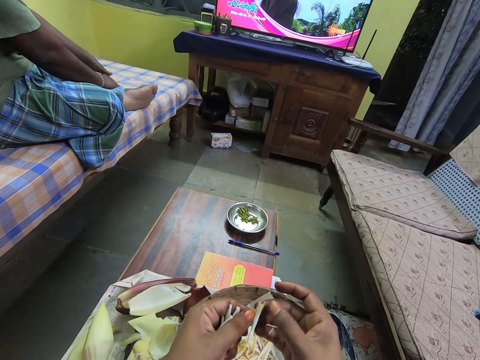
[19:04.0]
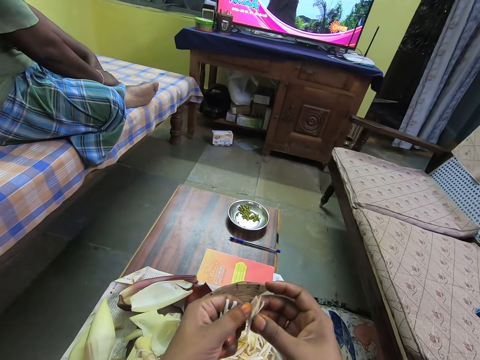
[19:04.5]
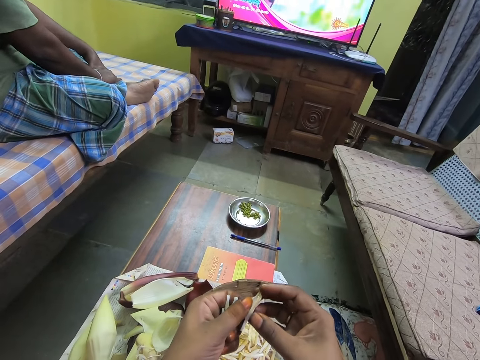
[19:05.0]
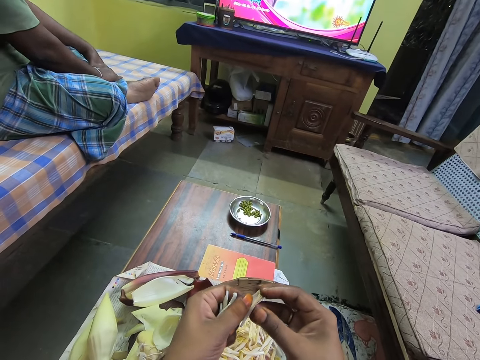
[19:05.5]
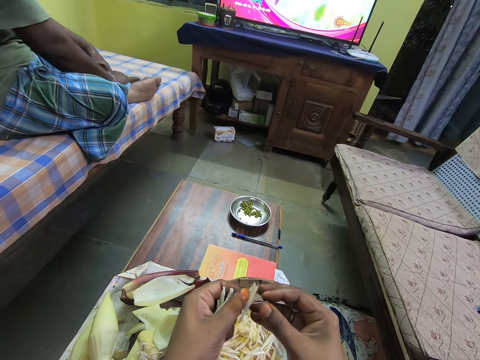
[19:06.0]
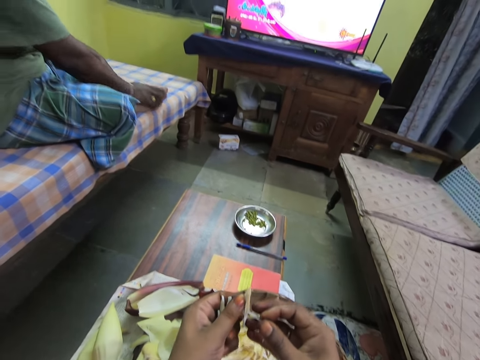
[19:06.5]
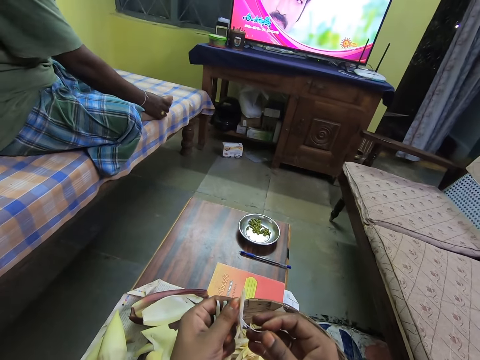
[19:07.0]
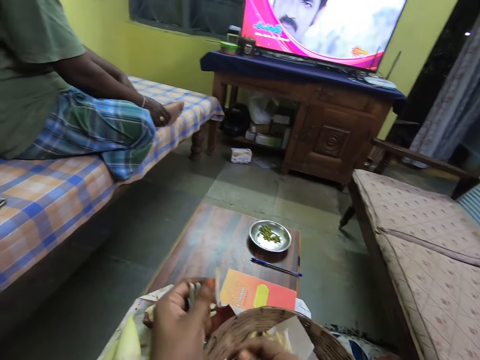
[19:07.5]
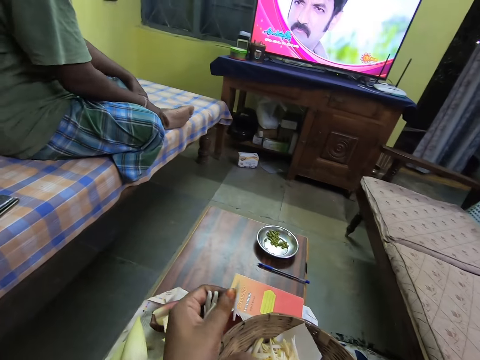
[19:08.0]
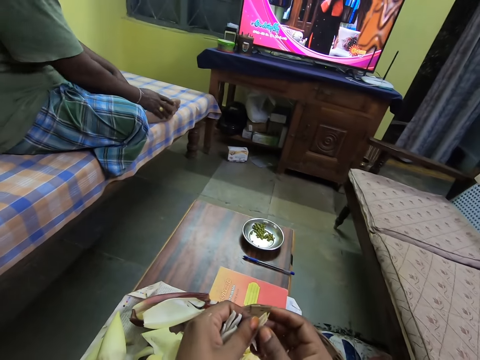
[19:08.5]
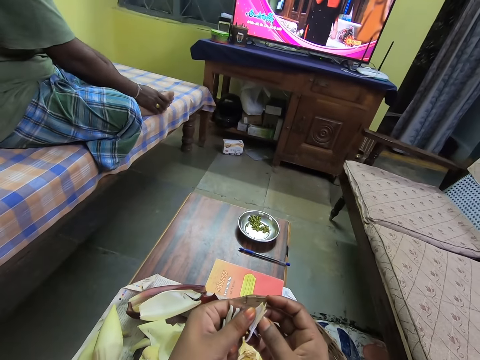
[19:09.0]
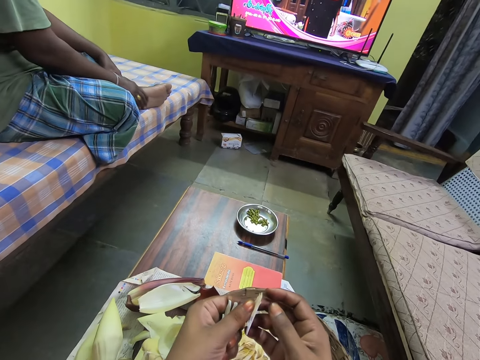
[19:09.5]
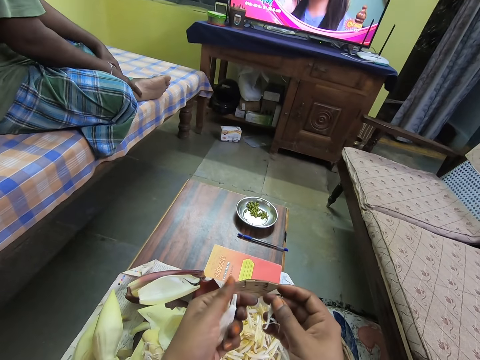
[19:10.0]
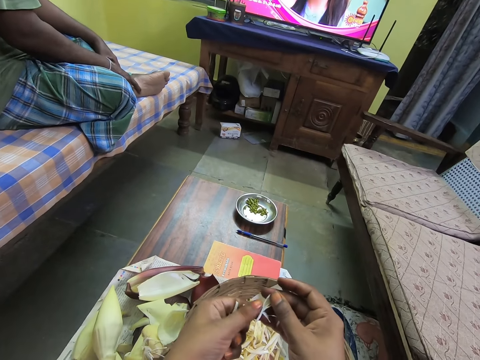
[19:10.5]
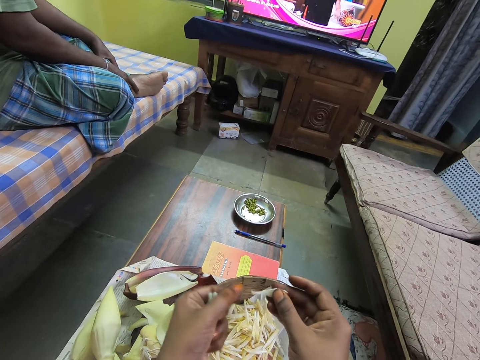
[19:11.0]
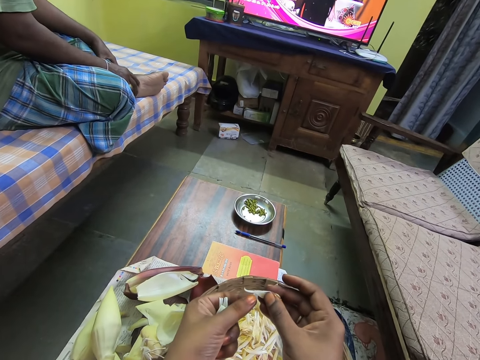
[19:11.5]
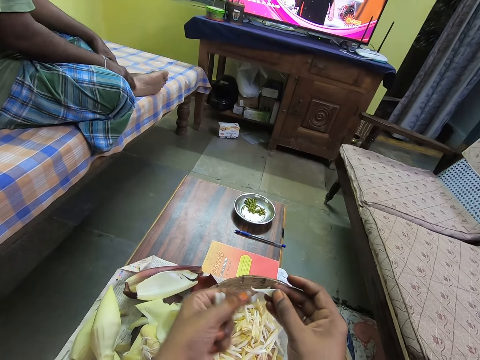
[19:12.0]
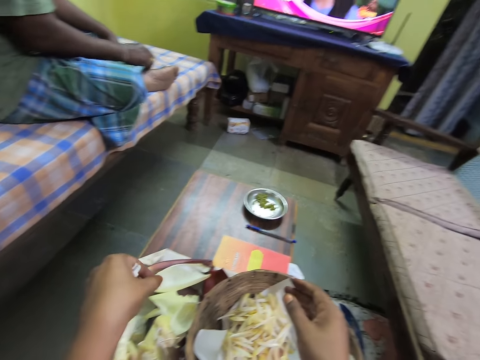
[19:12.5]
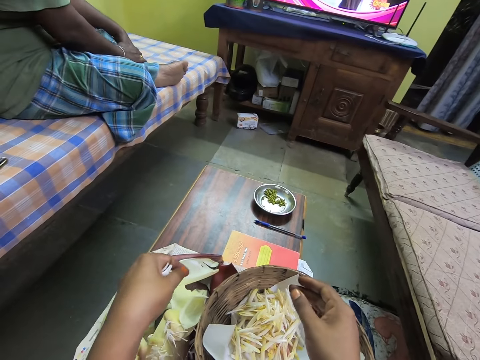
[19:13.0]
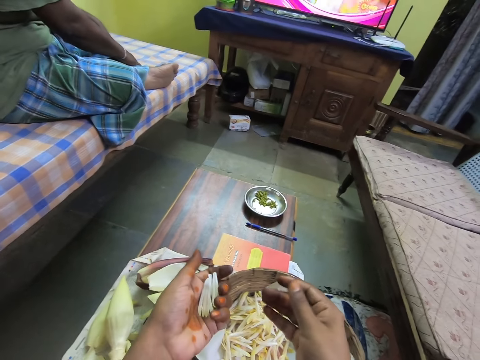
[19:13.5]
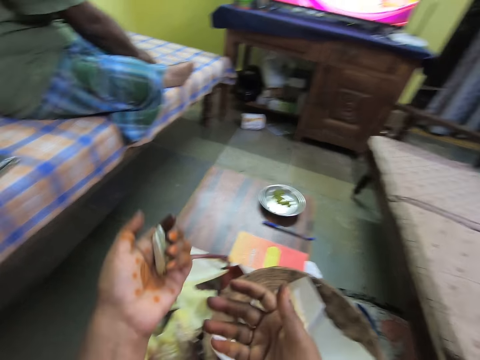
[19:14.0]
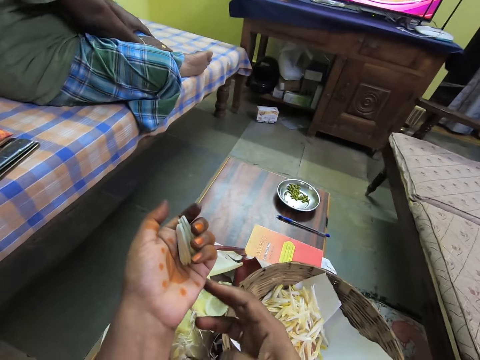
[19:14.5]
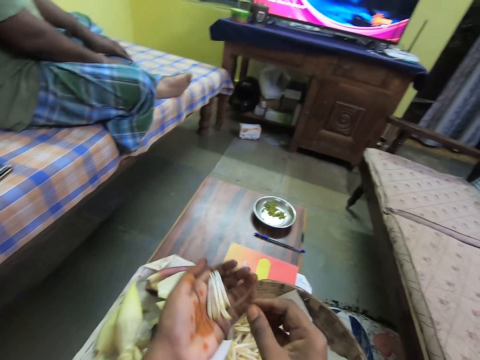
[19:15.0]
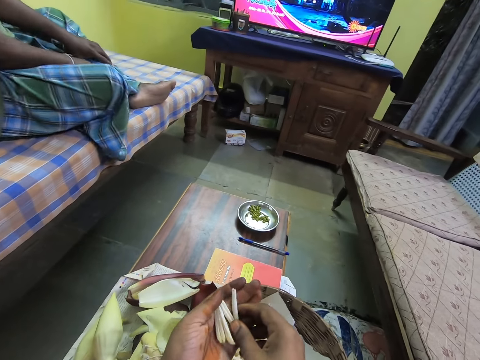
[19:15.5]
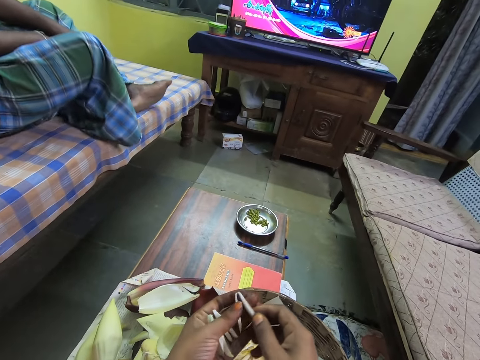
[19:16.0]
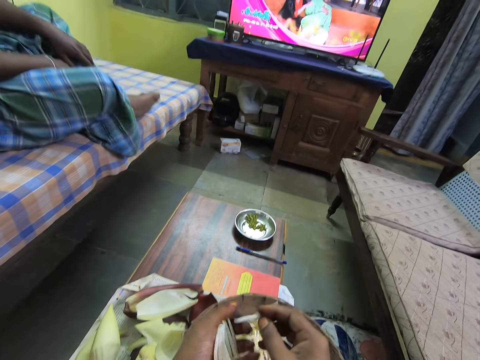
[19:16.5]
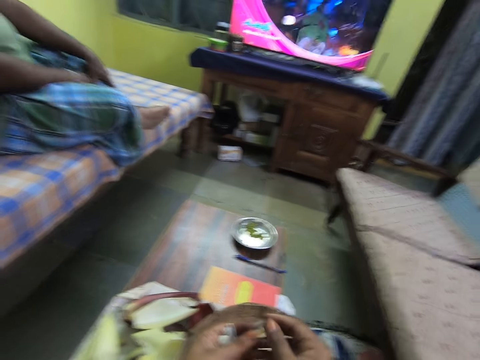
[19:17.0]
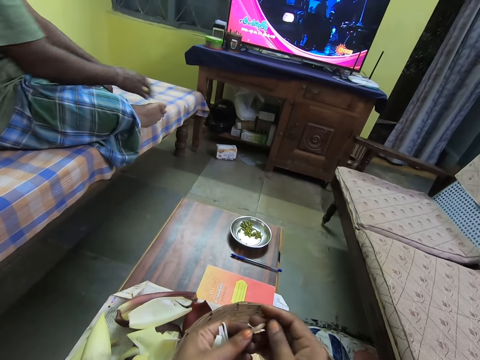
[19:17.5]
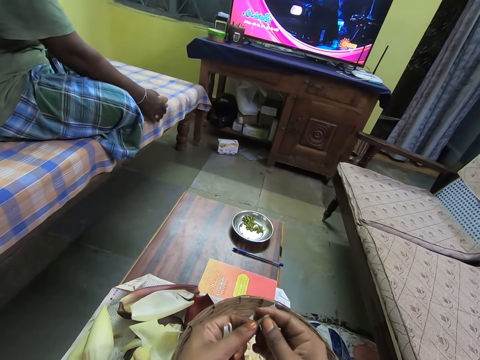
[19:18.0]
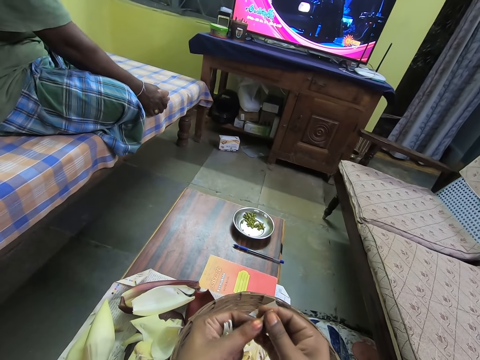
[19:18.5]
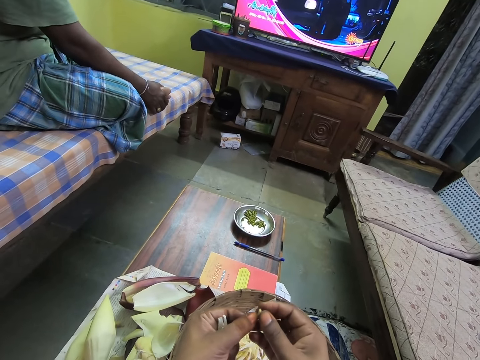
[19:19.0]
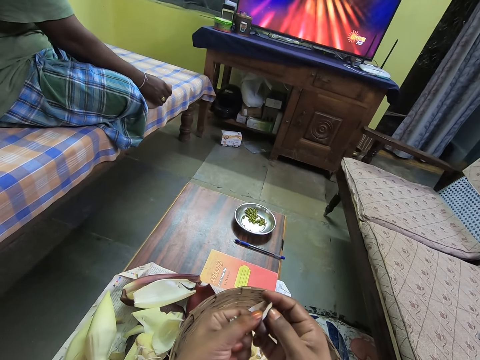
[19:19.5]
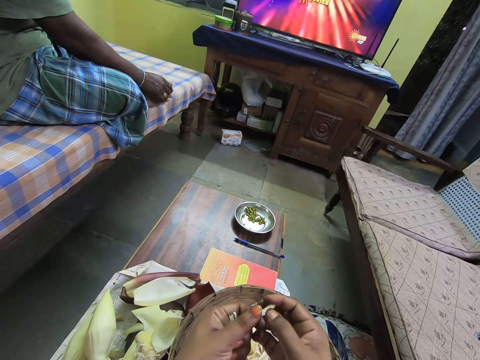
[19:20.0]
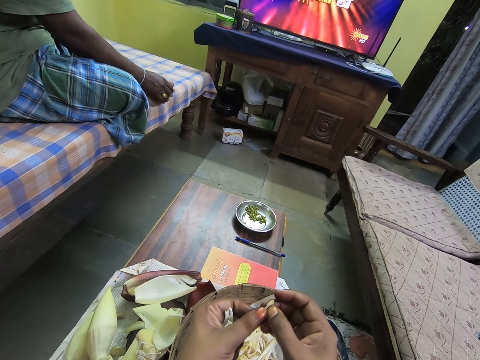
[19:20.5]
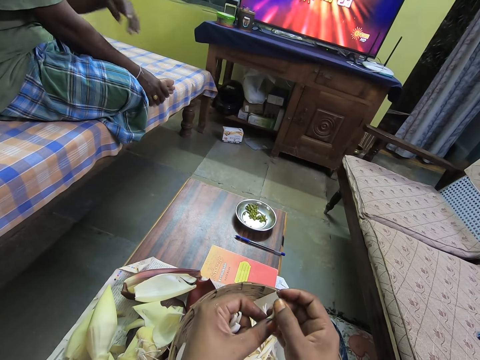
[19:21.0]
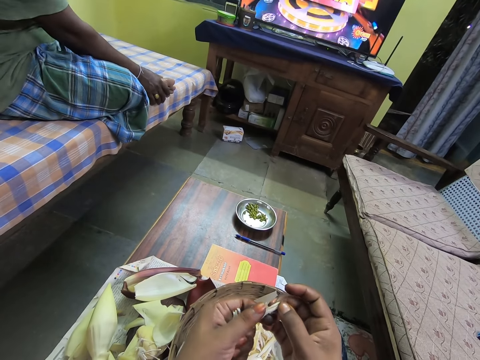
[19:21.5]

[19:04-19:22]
The camera wearer removes the plantain flower seed from the plantain flower with her right hand. She holds the plantain flower with both hands. She removes the plantain flower seed from the plantain flower with her right hand. She drops the plantain flower on some plantain flowers on the paper in the basket with her left hand. She drops the plantain flower seed on the table with her left hand. She takes a plantain flower from her left hand with her right hand. She peels the plantain flower with her right hand.

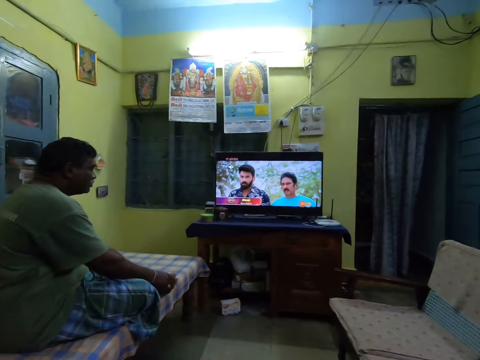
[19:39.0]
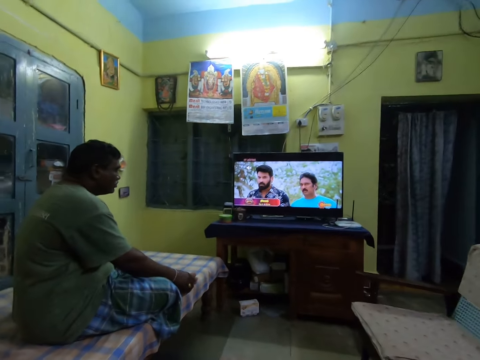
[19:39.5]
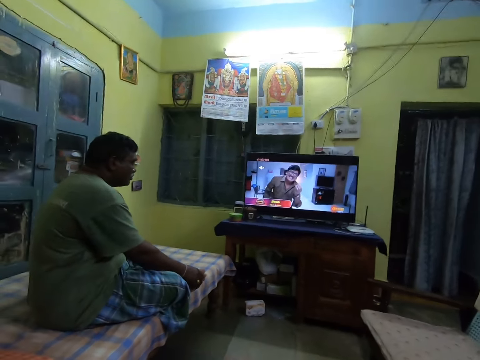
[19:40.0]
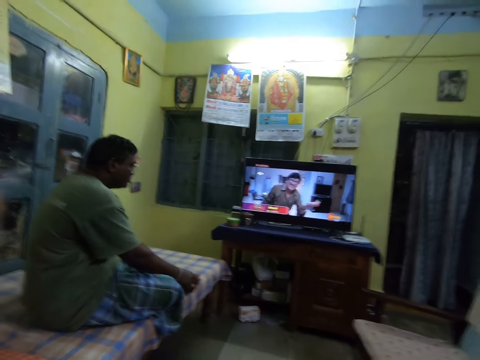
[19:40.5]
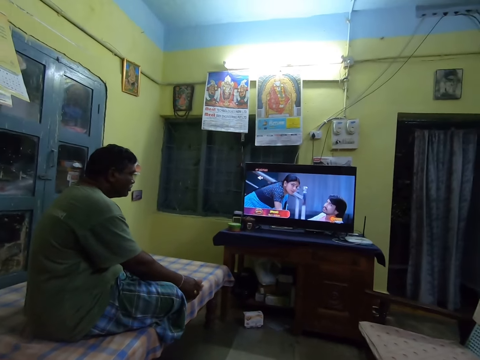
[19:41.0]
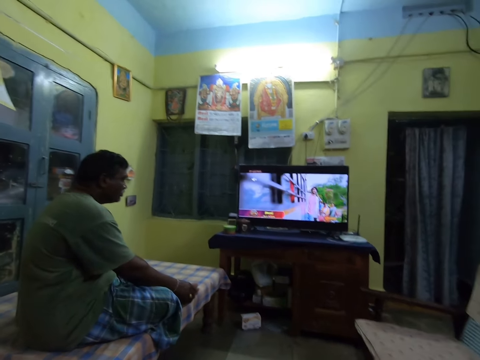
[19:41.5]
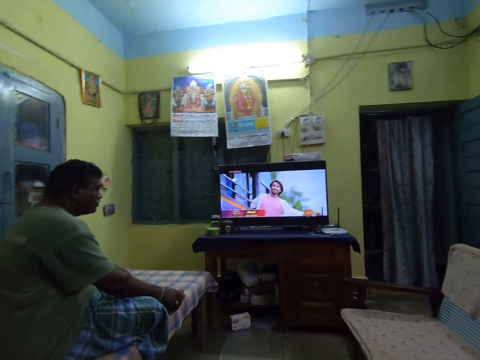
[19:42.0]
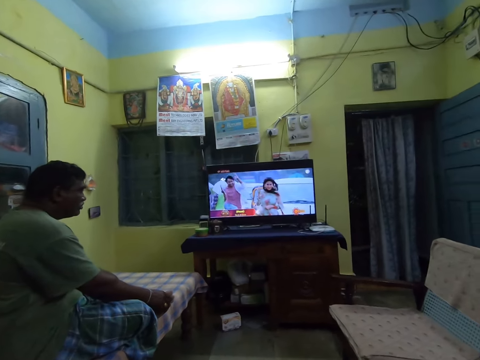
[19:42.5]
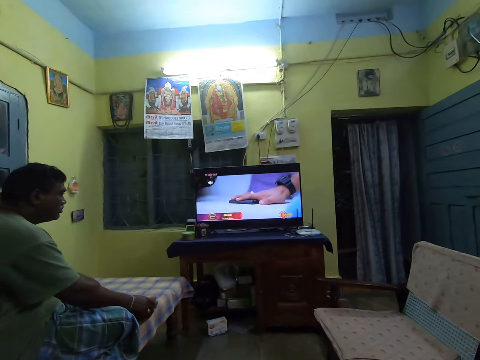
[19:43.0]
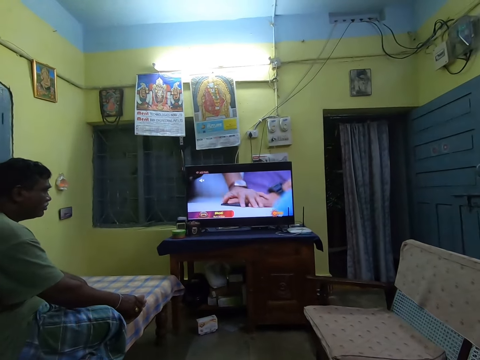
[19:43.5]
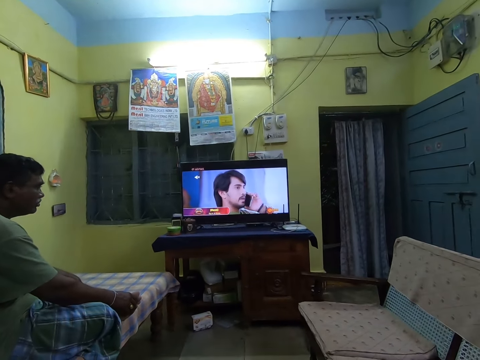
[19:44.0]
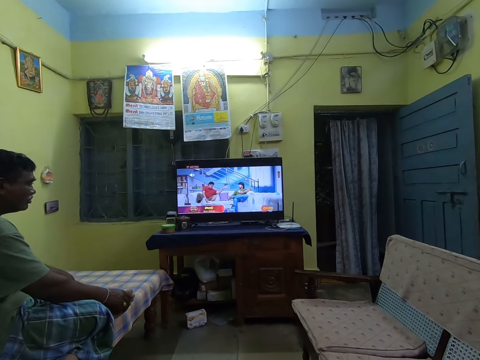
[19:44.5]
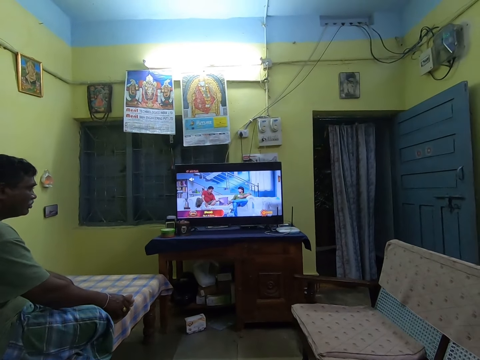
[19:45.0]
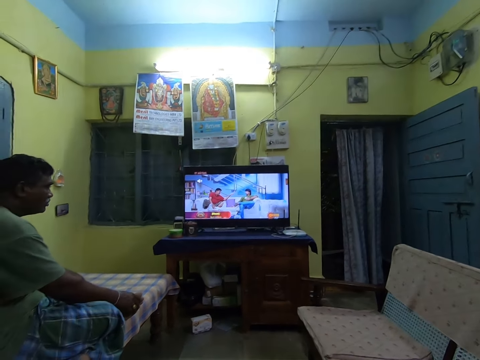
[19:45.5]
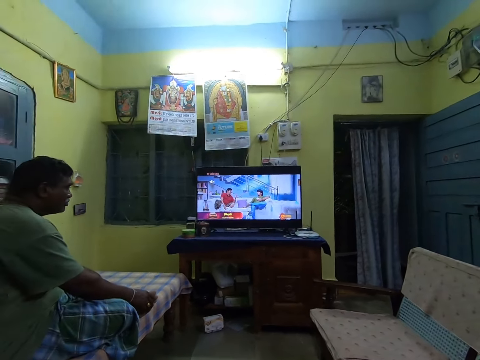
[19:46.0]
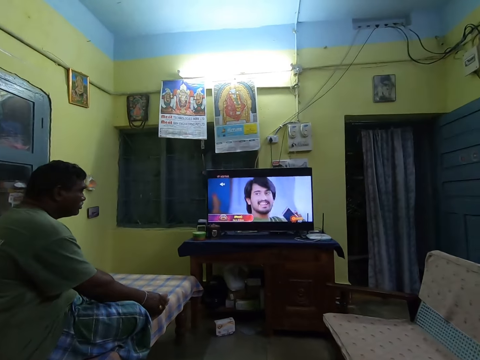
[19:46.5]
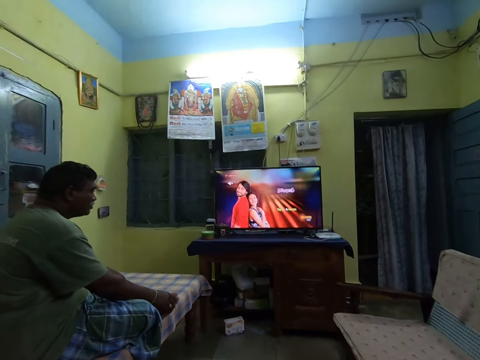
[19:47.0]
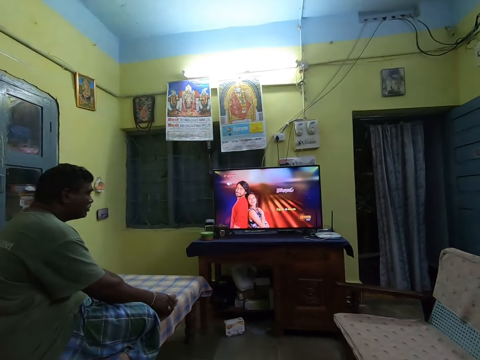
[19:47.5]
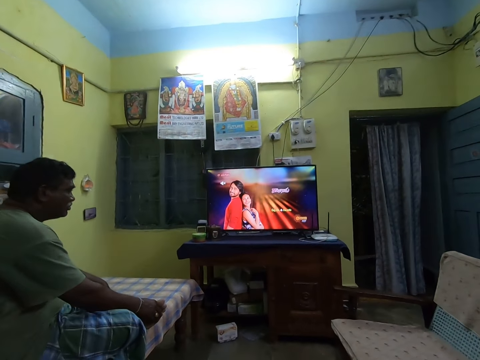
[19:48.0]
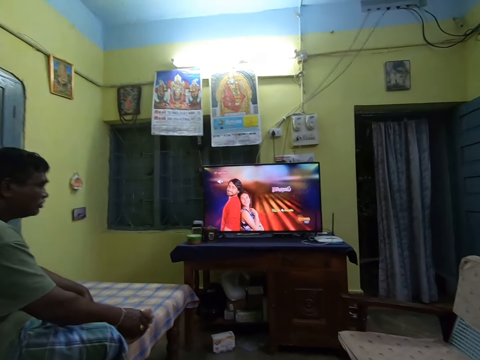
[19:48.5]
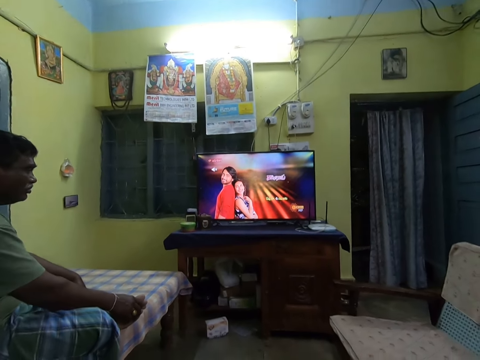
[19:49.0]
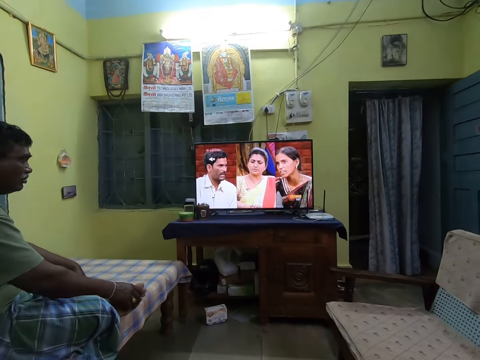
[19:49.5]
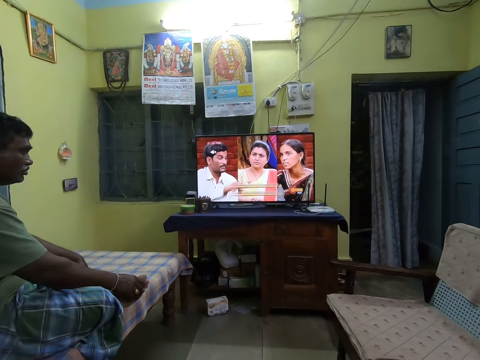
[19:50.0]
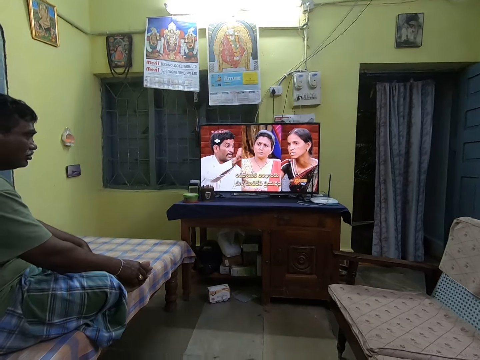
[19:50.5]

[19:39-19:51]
A man watches the television.
